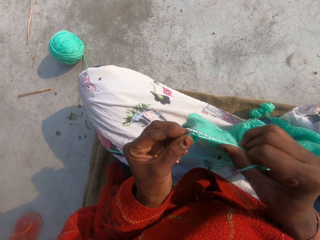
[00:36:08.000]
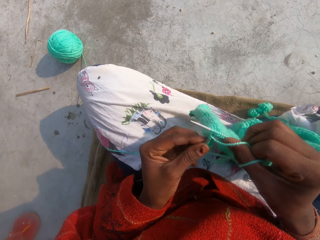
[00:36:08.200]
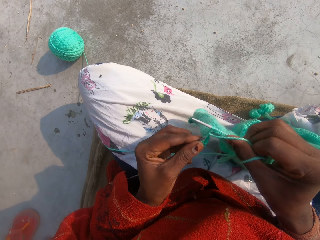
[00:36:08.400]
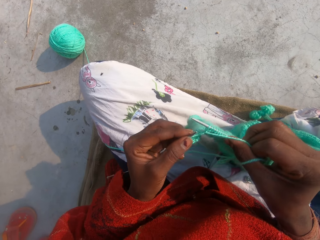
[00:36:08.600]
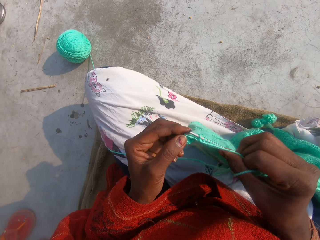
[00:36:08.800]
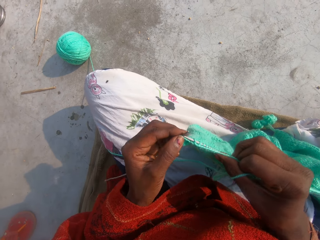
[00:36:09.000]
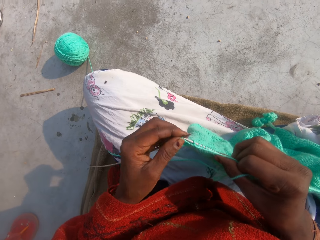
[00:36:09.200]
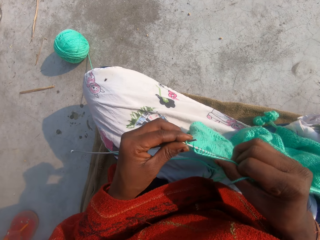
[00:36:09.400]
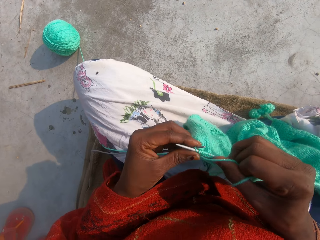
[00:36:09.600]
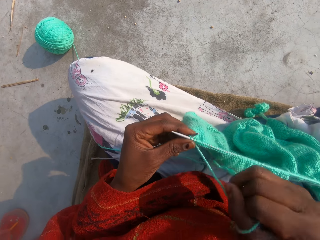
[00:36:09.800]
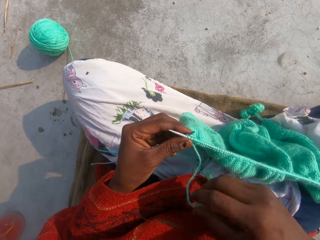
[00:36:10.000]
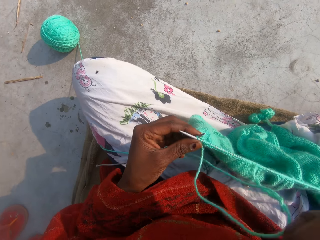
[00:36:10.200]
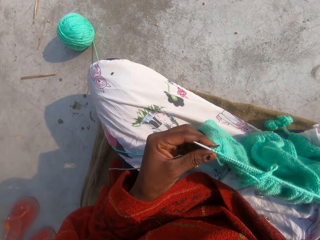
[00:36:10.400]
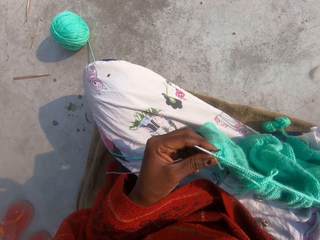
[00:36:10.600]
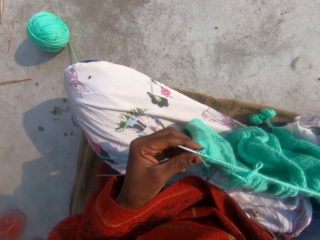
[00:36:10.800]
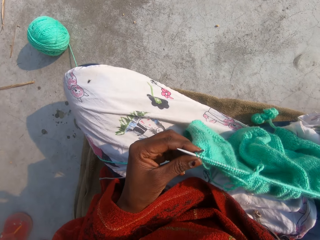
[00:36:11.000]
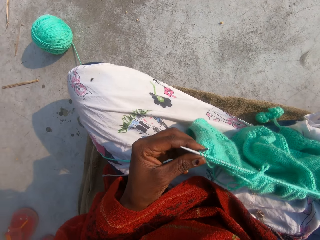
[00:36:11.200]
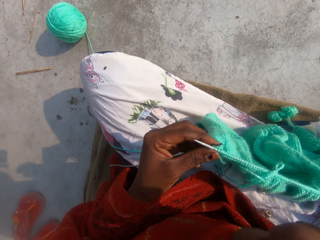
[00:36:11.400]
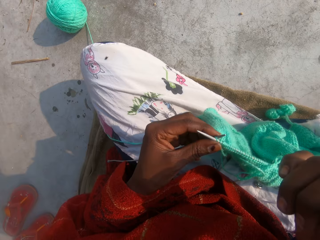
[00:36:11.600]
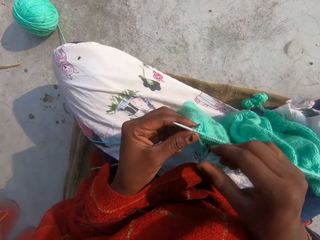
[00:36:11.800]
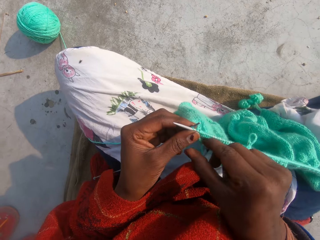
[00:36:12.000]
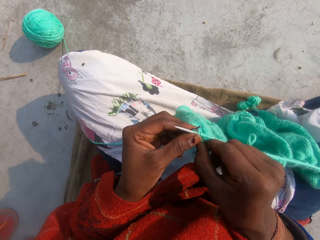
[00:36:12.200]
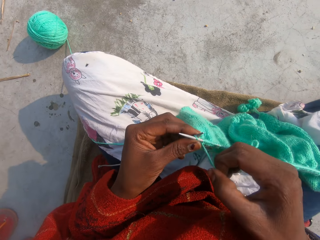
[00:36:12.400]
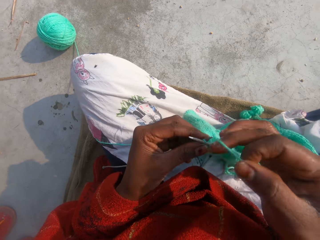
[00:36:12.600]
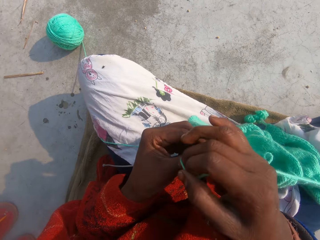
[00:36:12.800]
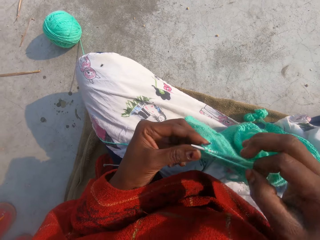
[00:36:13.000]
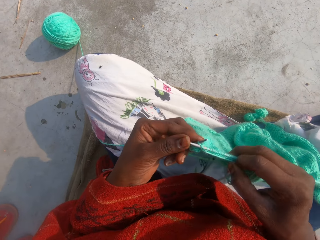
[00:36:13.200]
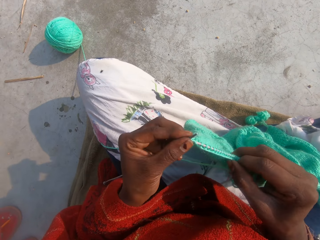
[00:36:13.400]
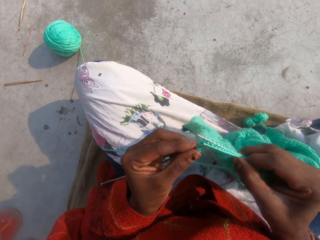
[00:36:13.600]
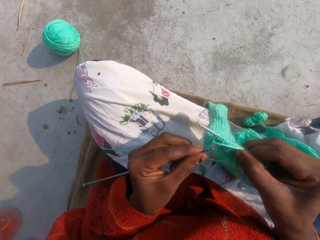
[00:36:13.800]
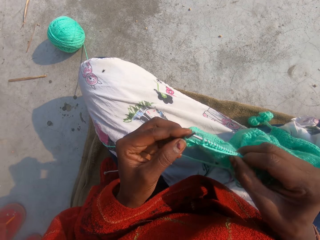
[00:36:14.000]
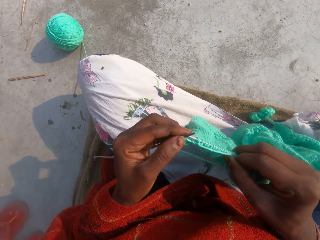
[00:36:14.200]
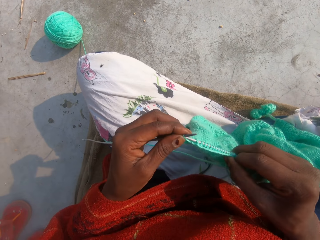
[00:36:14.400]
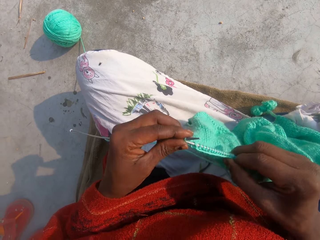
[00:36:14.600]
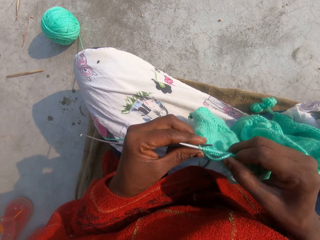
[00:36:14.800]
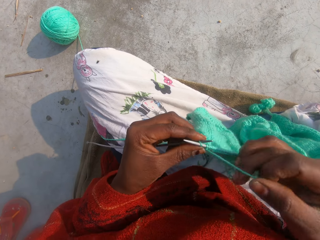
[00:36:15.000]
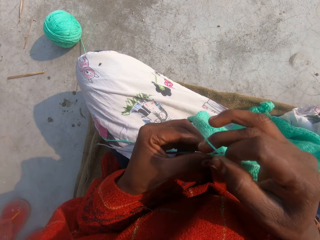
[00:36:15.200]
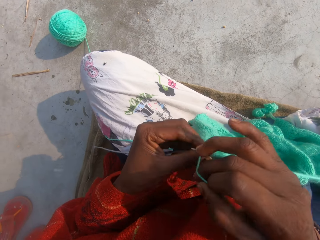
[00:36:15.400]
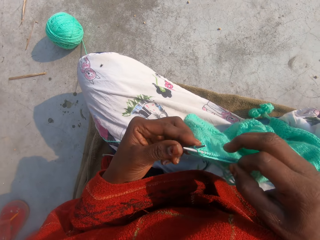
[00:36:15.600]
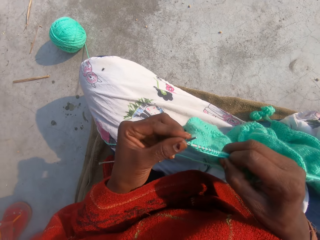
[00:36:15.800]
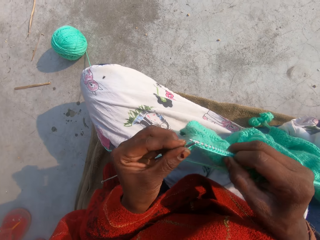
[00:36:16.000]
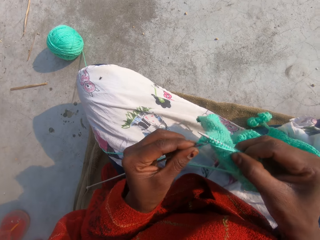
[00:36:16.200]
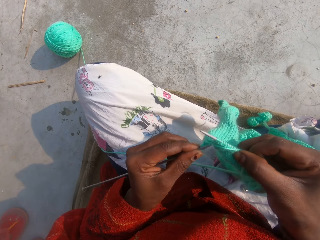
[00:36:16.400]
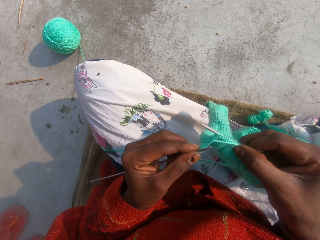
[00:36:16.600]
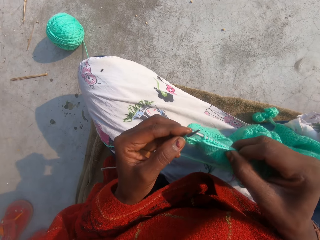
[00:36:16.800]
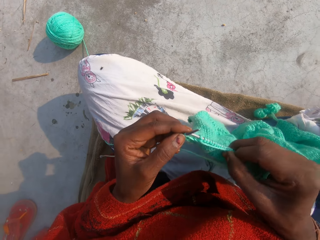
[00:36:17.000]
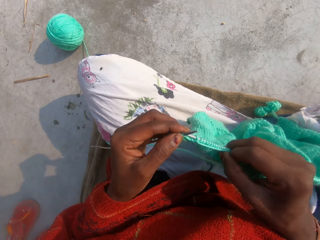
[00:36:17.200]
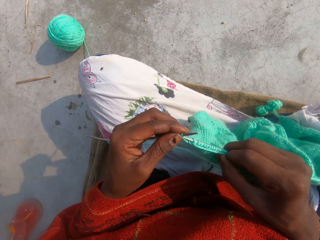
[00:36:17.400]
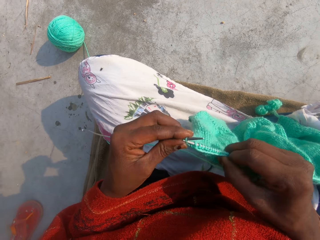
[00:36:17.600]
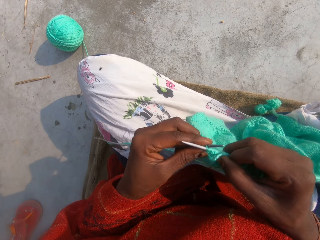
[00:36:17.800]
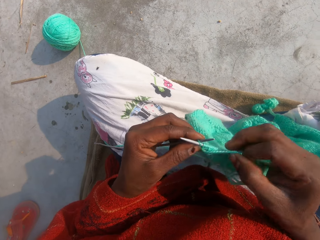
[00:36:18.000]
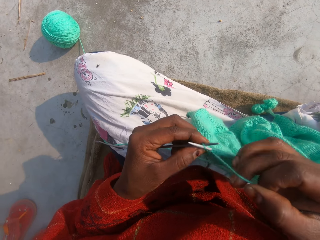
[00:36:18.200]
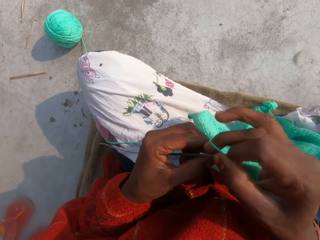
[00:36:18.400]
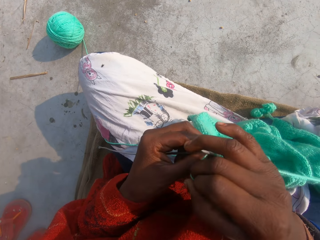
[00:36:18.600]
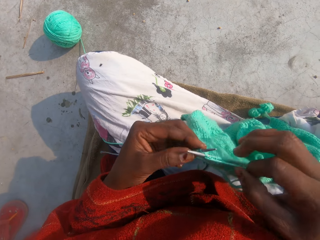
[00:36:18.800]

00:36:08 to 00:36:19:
The camera wearer converses. He touches his face. He sews the piece of crochet.

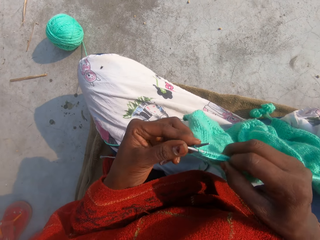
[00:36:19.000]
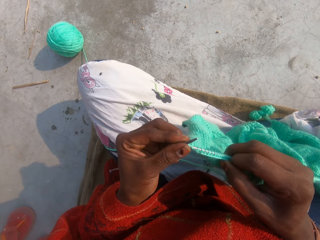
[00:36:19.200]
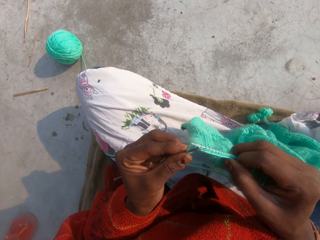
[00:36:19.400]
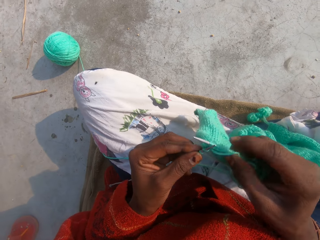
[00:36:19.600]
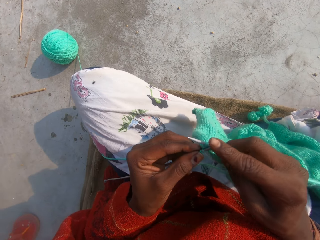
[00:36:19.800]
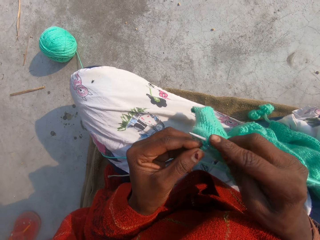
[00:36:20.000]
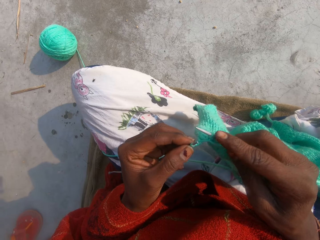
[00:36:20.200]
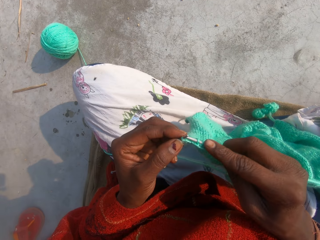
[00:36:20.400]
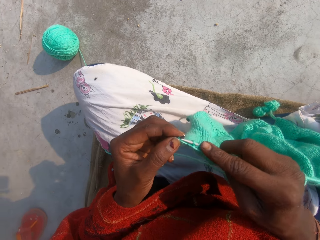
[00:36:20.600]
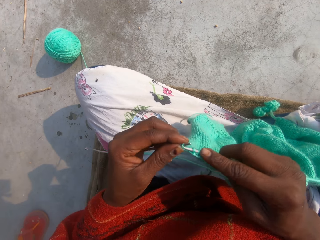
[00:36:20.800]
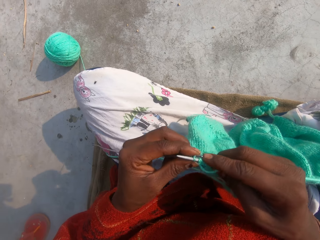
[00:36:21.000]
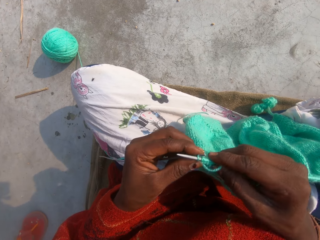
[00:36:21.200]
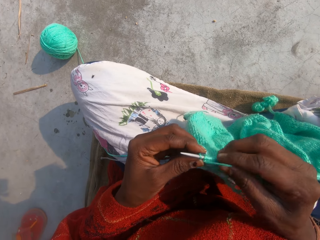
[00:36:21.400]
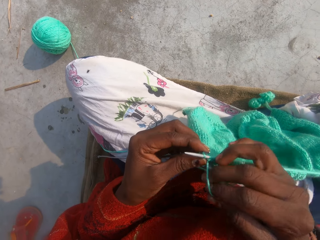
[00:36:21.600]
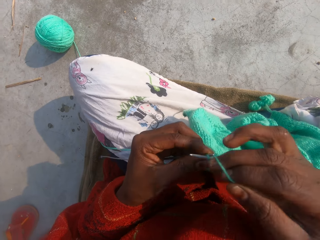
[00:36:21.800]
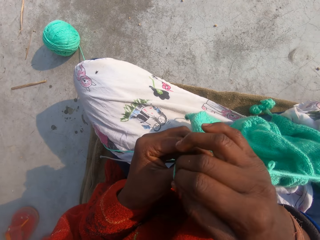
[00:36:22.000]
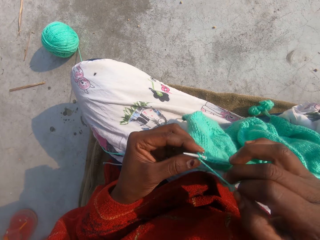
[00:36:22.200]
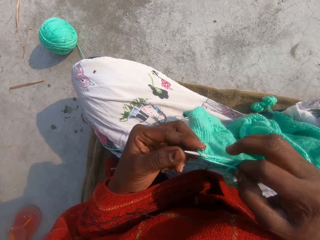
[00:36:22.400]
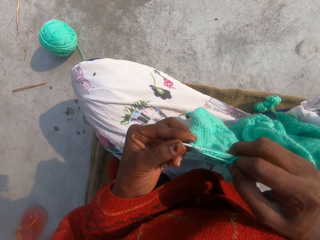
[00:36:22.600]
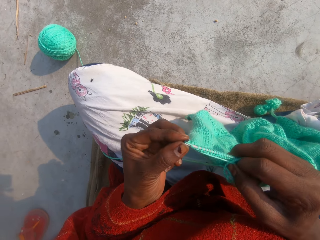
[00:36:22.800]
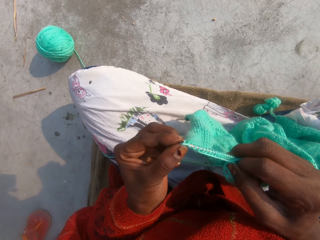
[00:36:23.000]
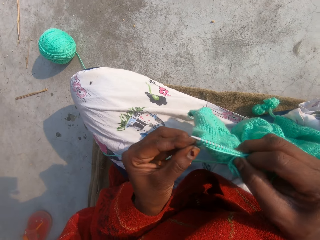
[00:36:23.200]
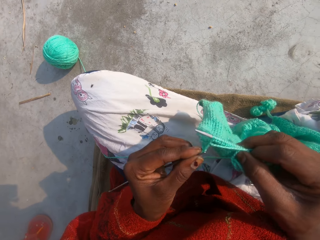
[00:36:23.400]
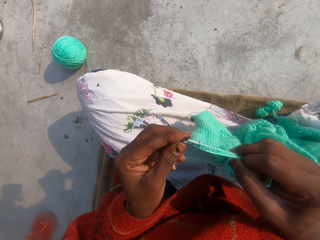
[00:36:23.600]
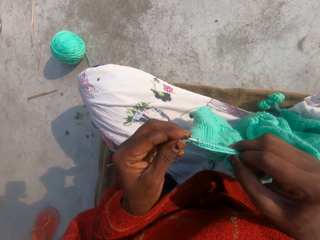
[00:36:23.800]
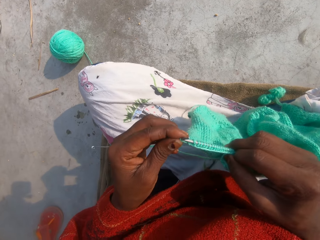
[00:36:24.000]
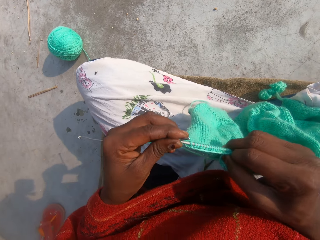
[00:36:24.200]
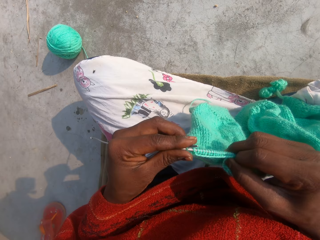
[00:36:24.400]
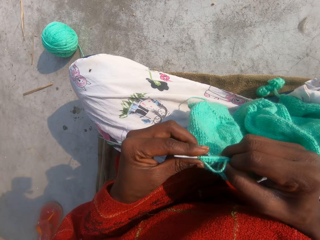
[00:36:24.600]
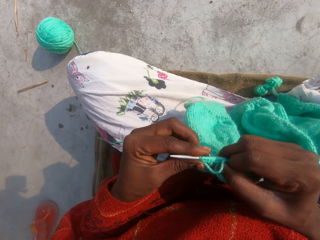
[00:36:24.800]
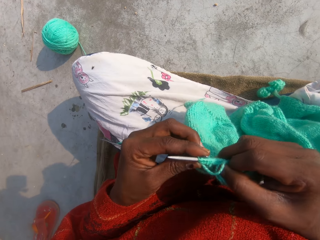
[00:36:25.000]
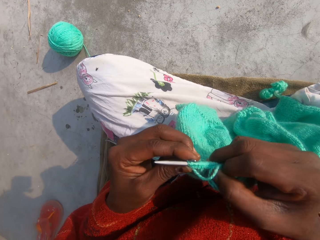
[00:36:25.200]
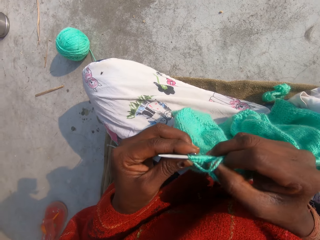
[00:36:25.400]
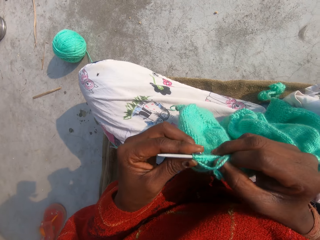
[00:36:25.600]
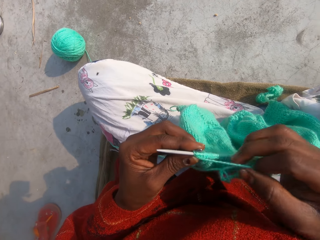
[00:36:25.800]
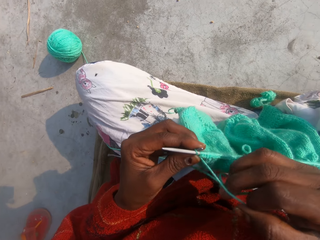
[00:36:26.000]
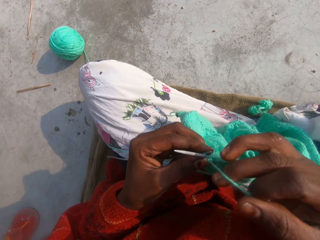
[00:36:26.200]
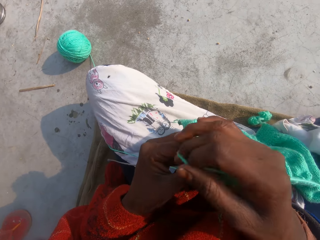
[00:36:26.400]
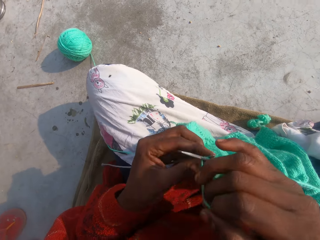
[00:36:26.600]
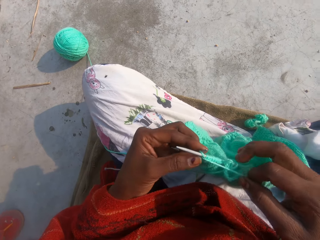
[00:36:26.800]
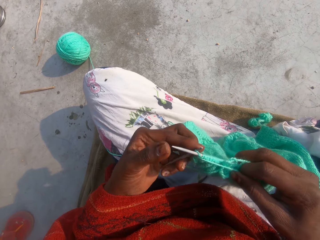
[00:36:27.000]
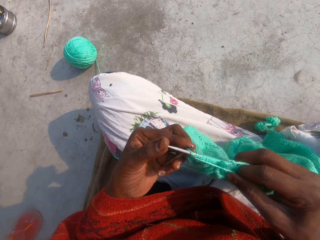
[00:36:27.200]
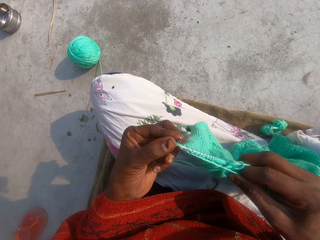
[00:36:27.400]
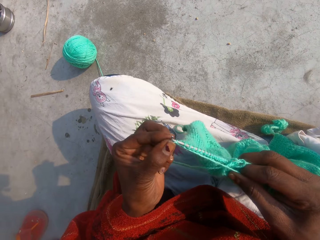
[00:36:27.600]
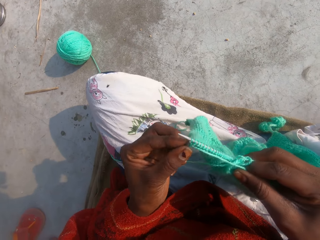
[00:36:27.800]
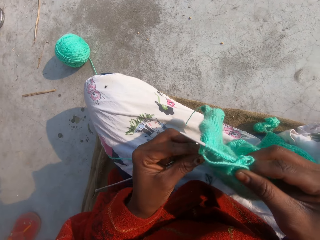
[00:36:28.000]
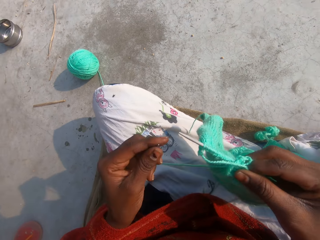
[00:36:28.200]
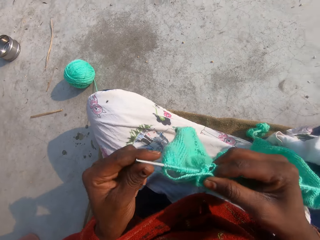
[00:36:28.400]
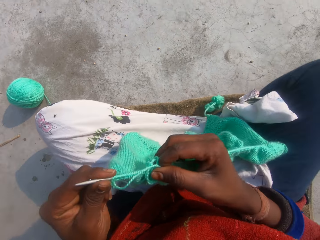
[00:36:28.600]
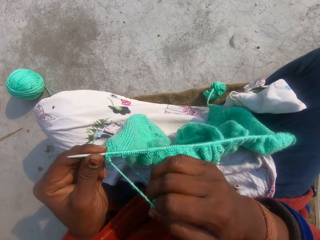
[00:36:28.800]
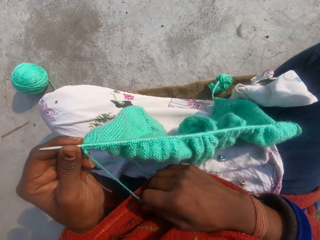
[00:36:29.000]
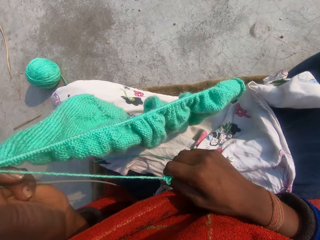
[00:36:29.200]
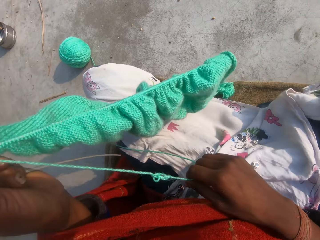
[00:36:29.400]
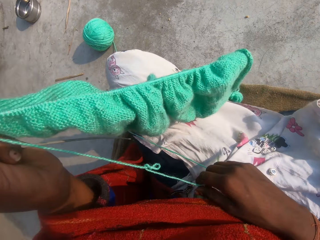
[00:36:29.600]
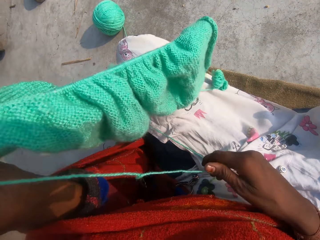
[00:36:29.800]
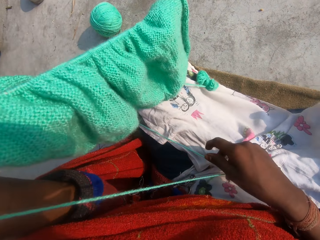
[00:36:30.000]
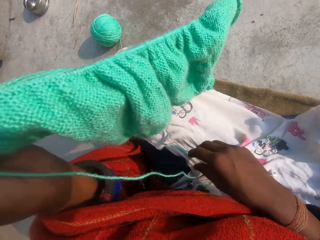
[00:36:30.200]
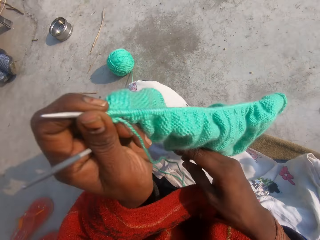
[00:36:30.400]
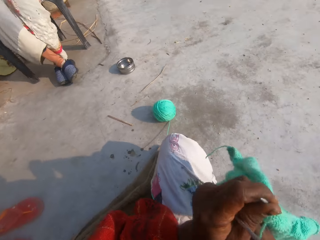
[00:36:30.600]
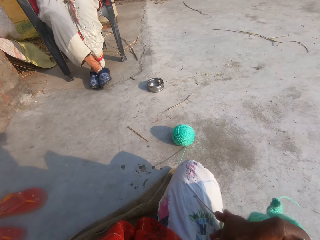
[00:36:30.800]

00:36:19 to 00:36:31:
The camera wearer converses. They sew the piece of crochet. They converse.
